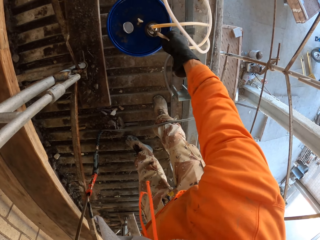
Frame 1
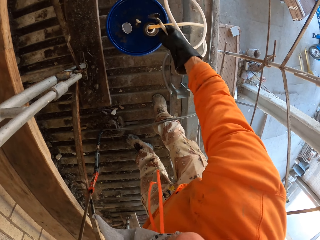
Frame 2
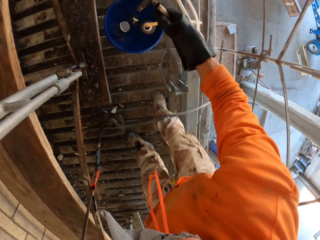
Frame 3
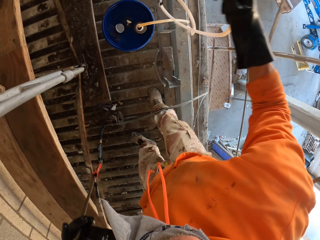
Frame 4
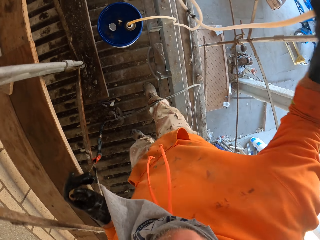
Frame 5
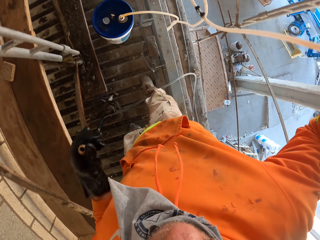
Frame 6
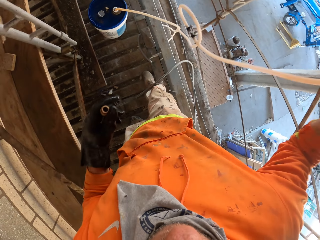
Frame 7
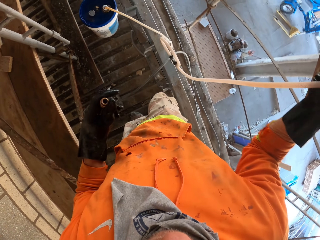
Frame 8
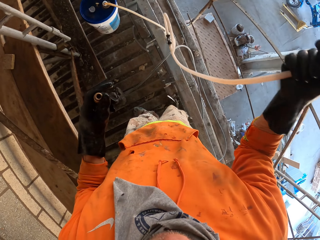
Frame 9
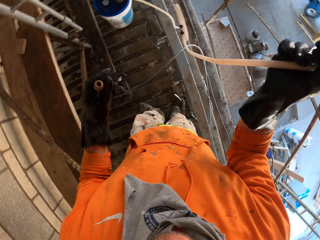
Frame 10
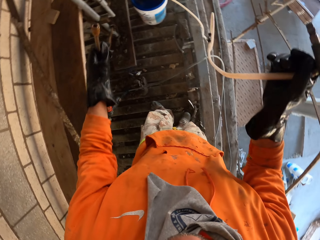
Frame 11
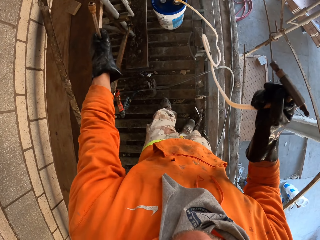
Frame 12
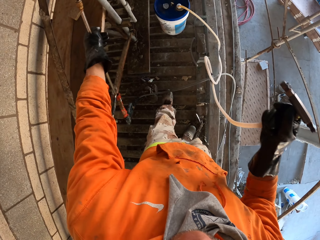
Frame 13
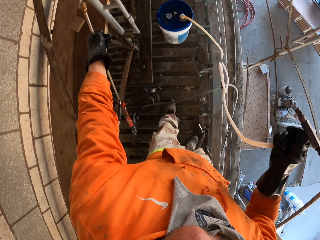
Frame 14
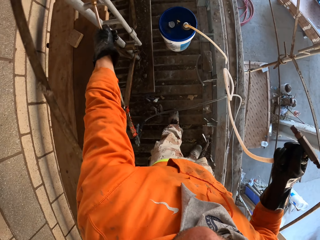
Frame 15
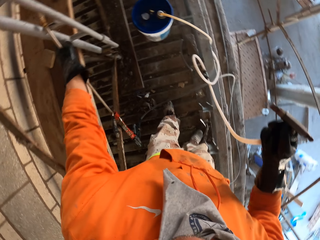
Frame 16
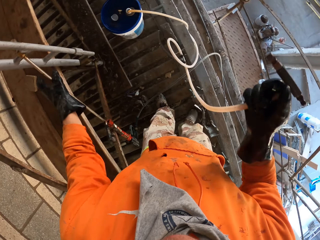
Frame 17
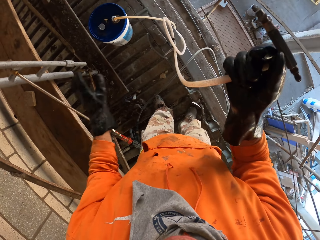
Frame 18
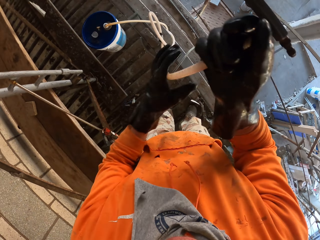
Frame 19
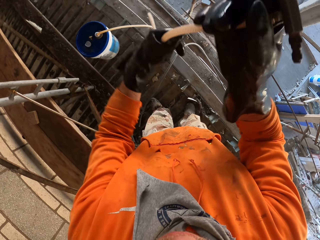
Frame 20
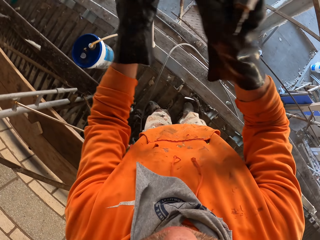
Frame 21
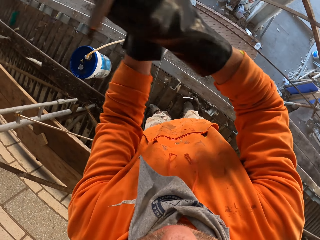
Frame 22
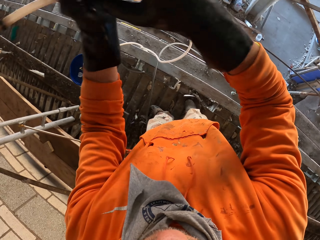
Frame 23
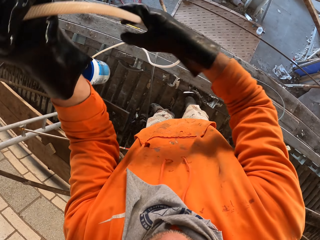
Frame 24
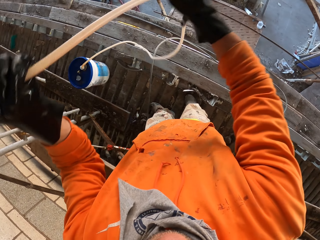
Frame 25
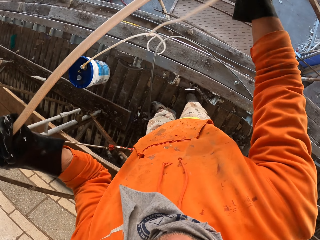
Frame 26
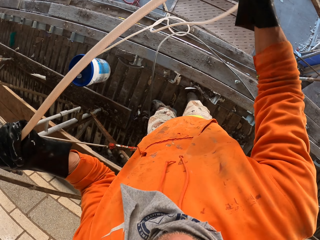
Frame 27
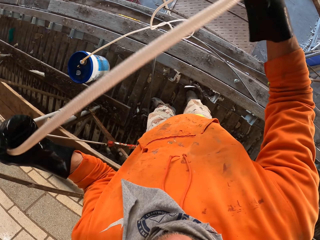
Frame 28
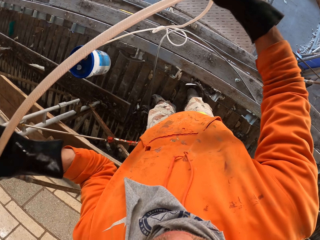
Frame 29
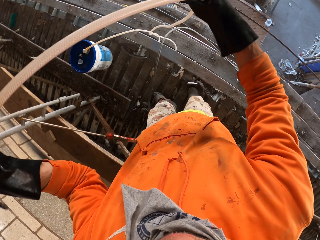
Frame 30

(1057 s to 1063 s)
The camera wearer takes the hose pipe from the bucket. They raise the pressure washer nozzle pipe. They straighten the hose pipe.
